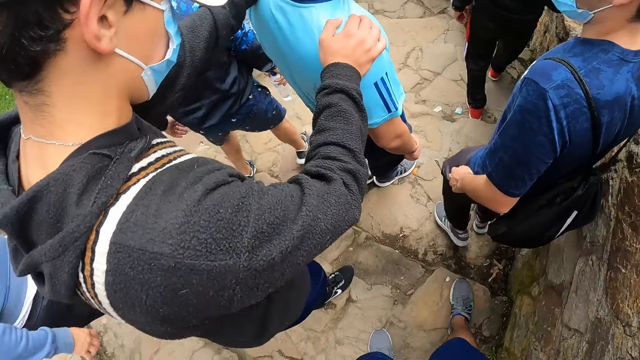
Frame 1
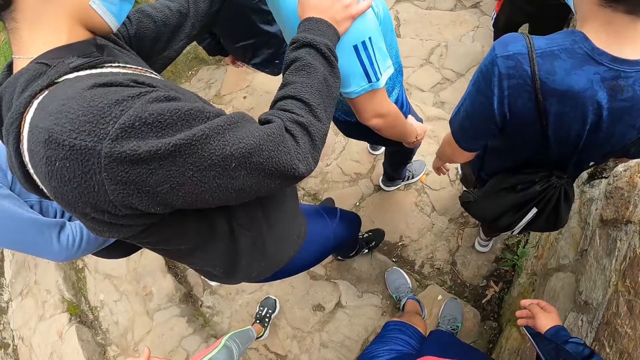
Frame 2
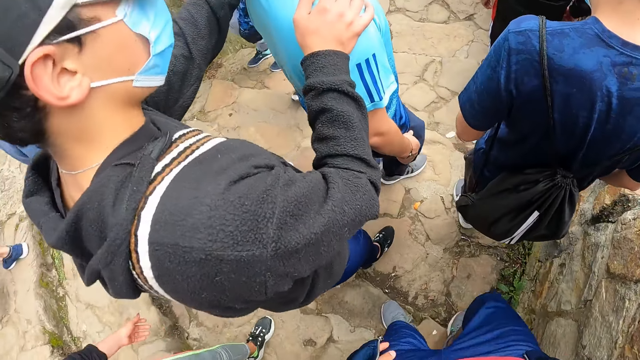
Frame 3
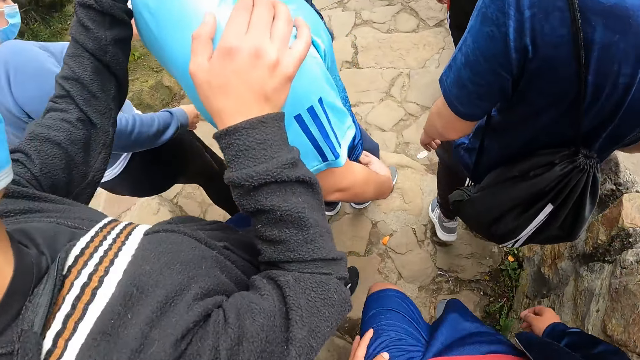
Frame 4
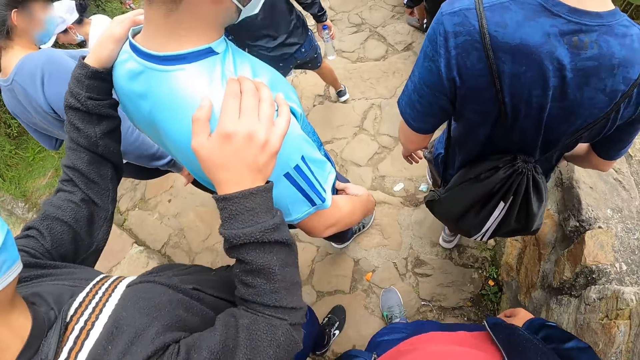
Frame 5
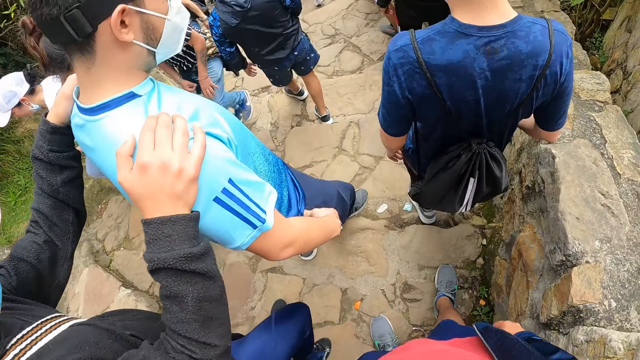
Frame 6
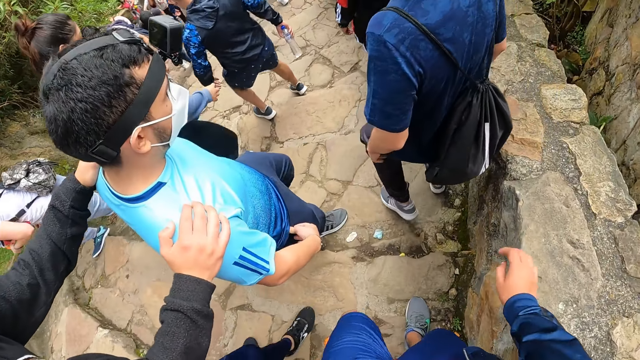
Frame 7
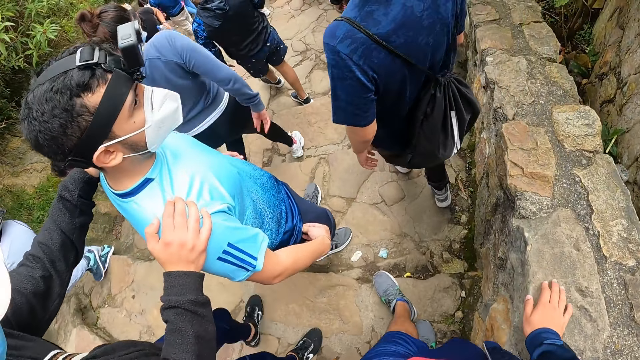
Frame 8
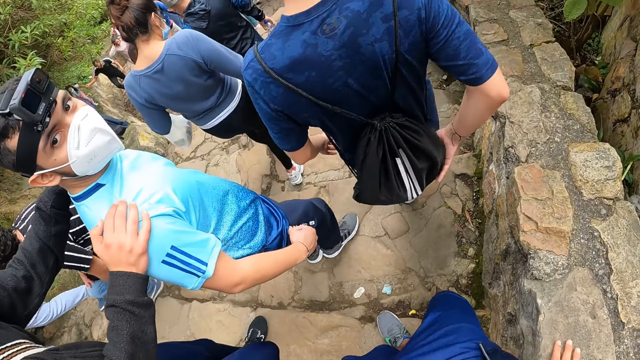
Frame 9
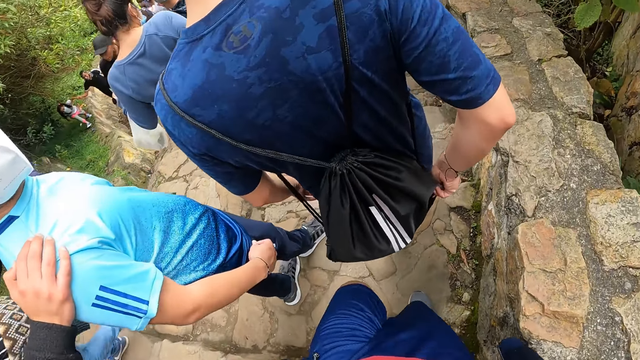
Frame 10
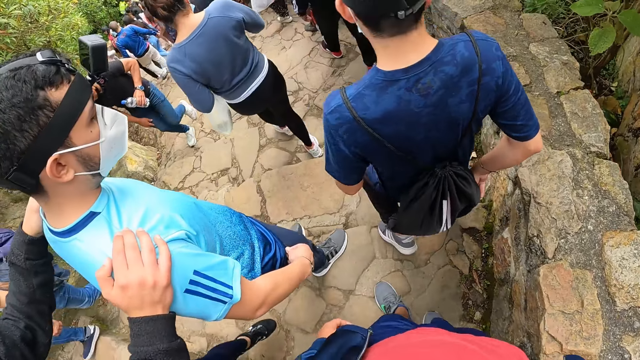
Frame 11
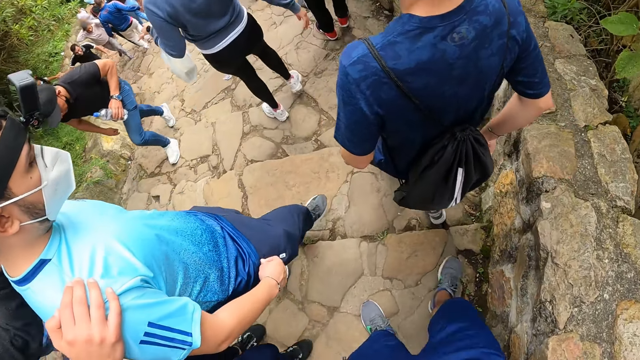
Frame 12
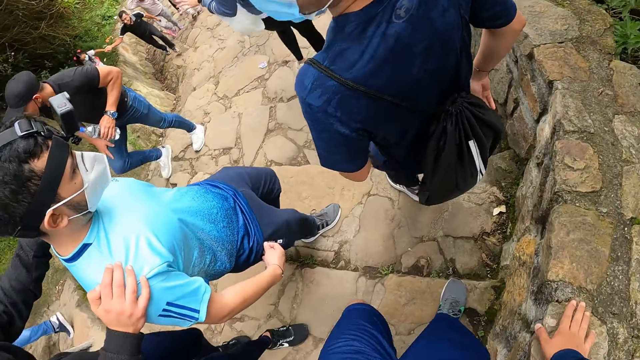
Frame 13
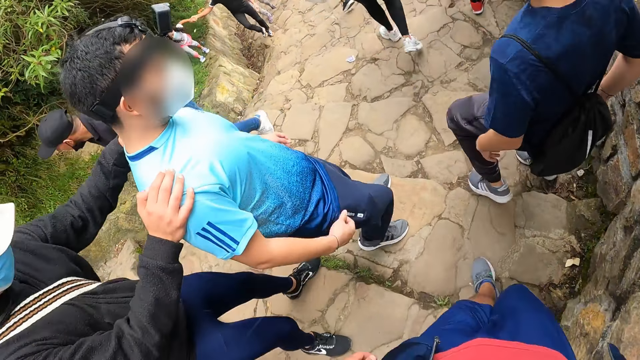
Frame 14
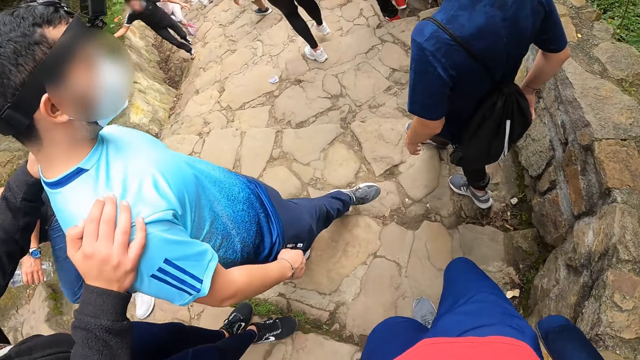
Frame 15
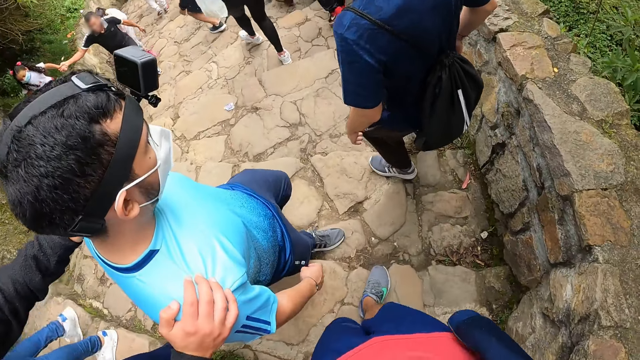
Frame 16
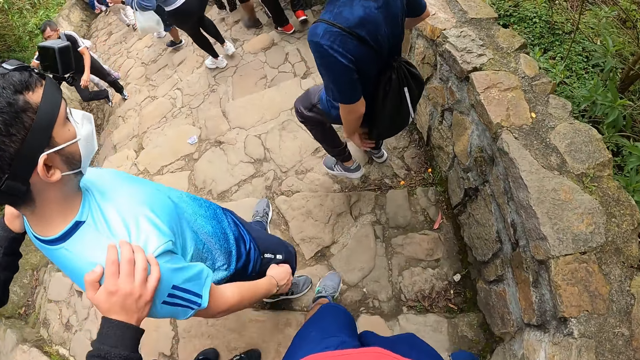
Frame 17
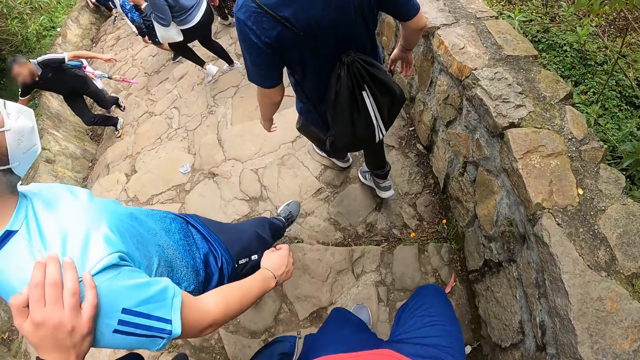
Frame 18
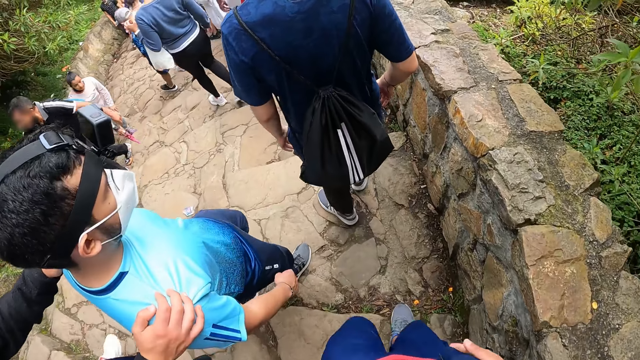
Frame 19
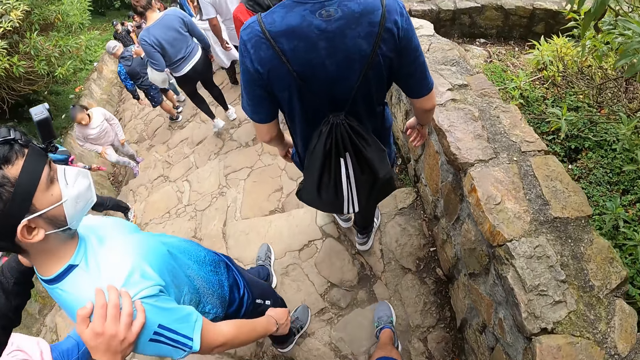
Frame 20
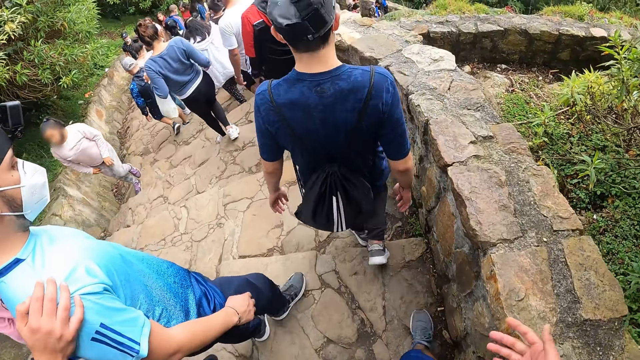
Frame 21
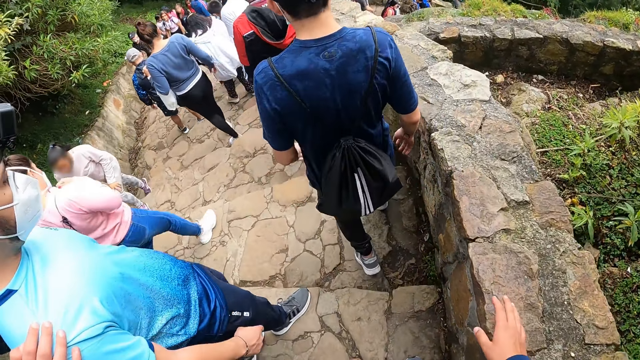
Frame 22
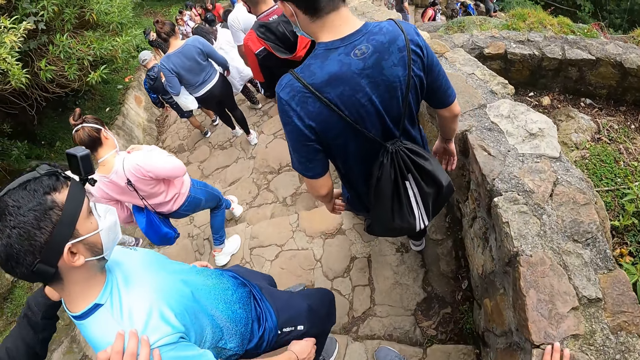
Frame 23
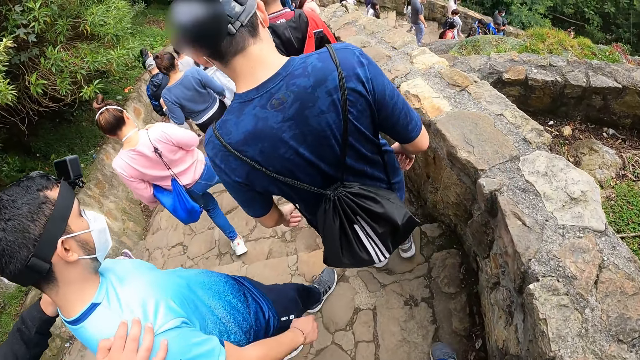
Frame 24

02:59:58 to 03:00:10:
A man looks at the camera wearer. The camera wearer walks down the hill.

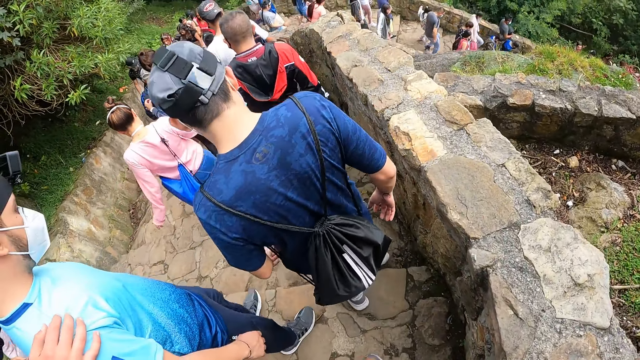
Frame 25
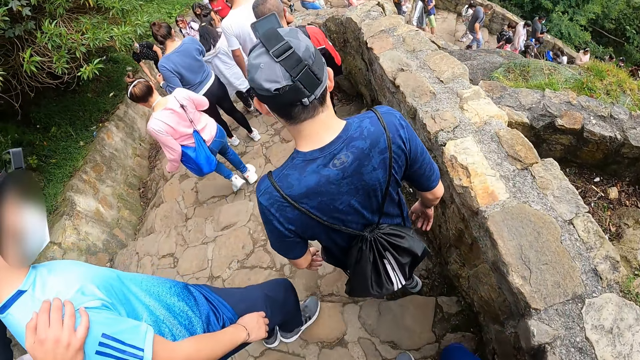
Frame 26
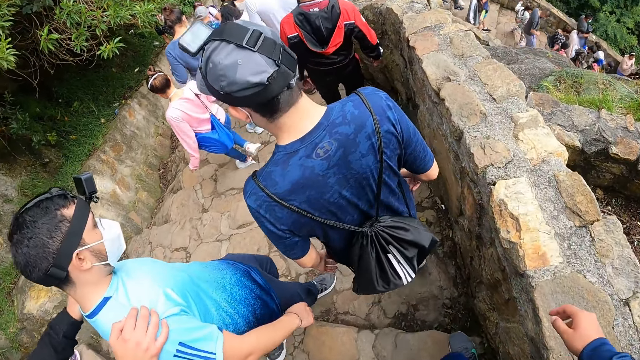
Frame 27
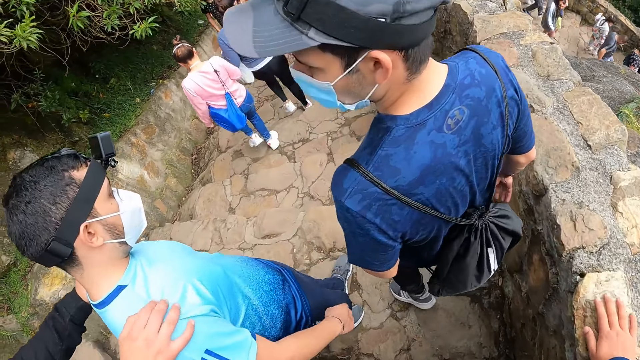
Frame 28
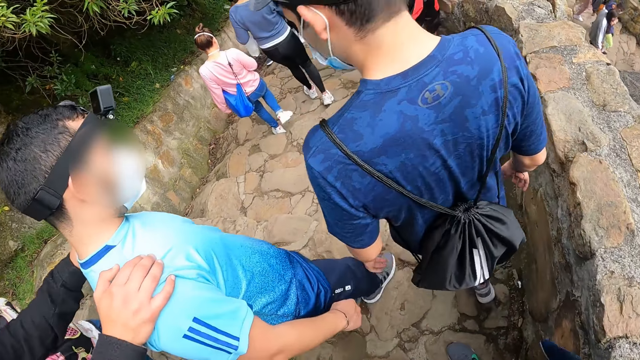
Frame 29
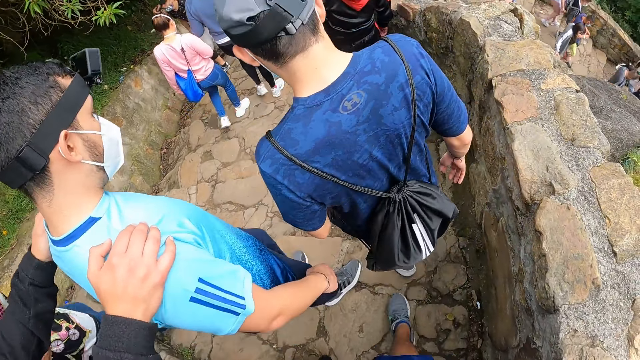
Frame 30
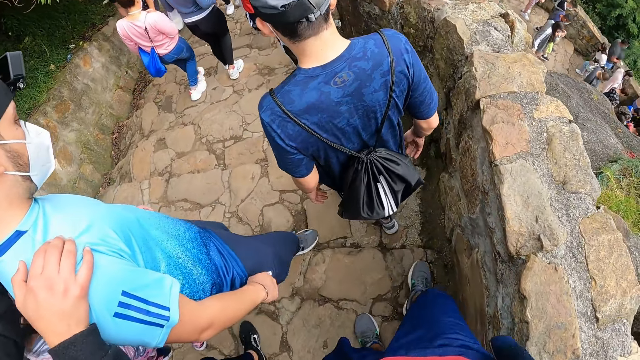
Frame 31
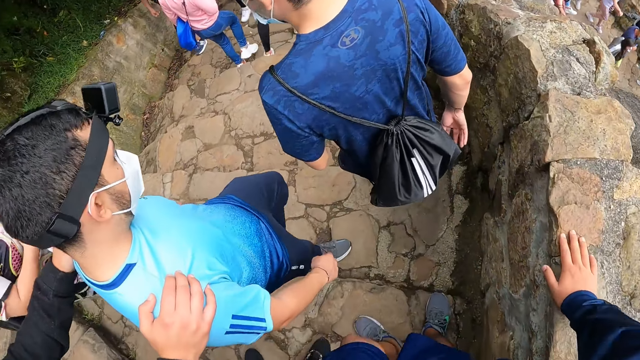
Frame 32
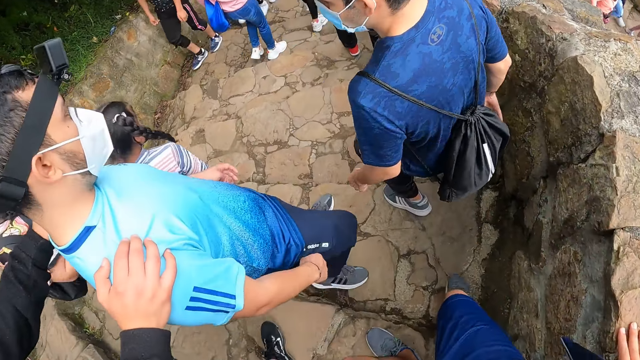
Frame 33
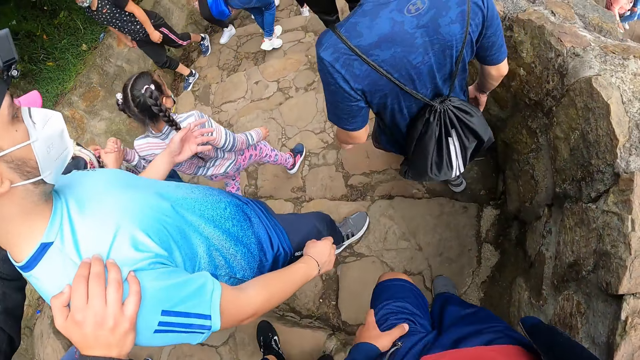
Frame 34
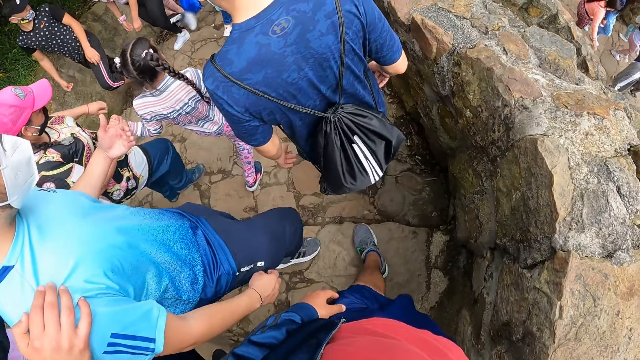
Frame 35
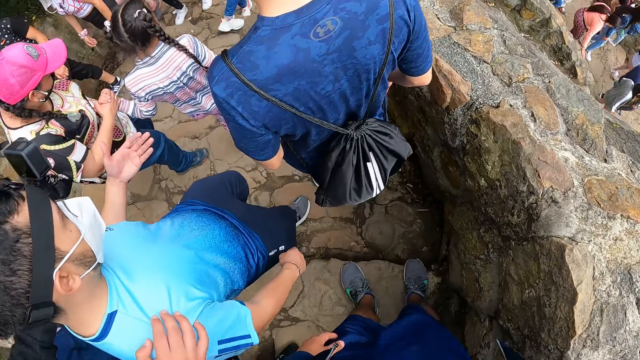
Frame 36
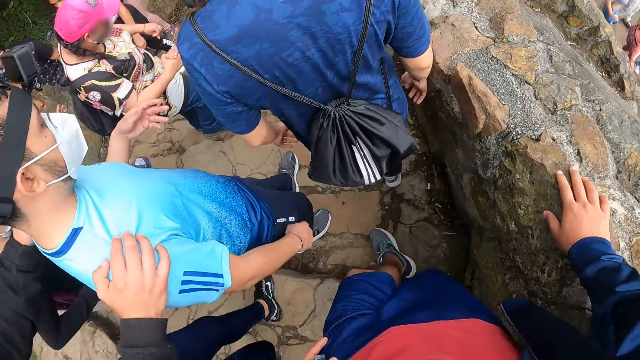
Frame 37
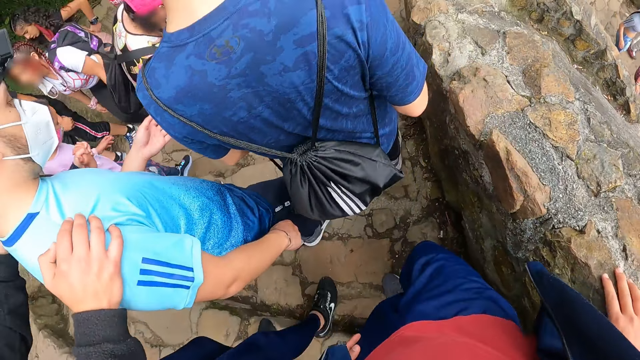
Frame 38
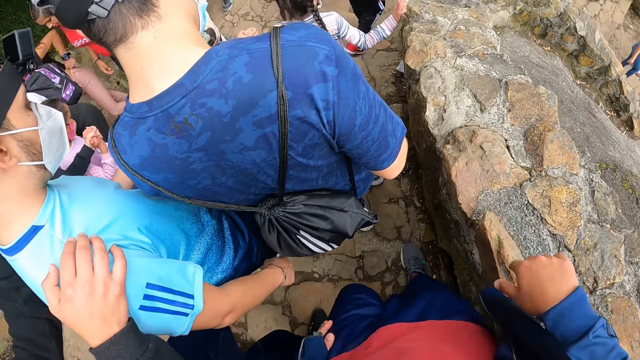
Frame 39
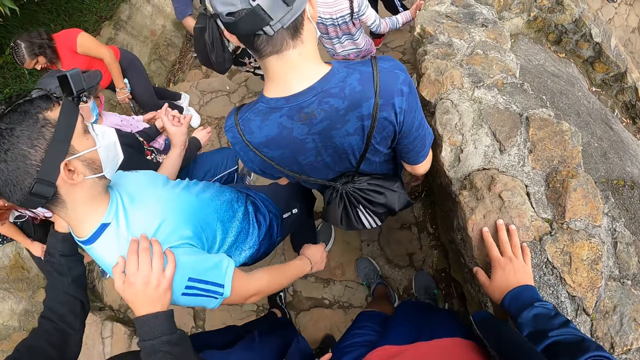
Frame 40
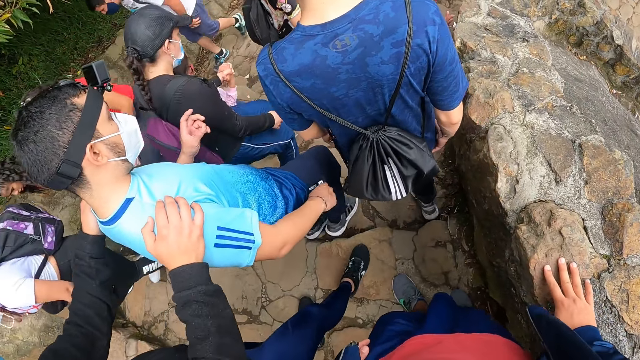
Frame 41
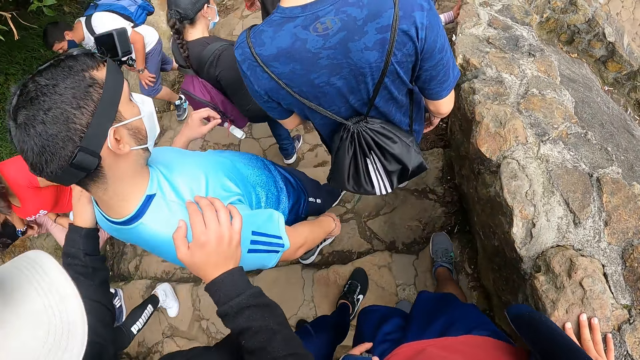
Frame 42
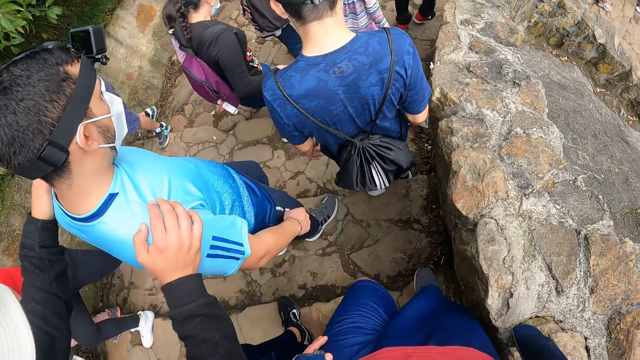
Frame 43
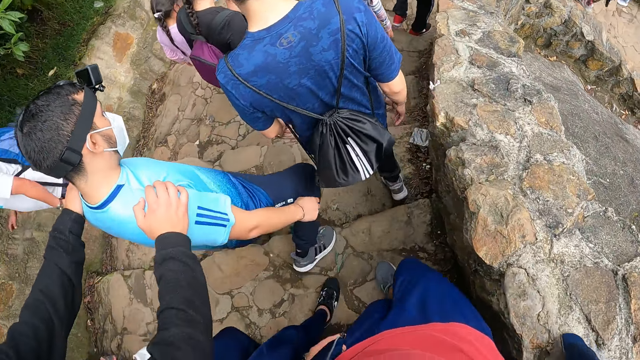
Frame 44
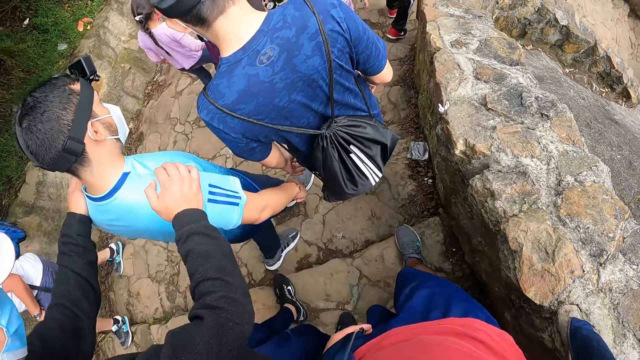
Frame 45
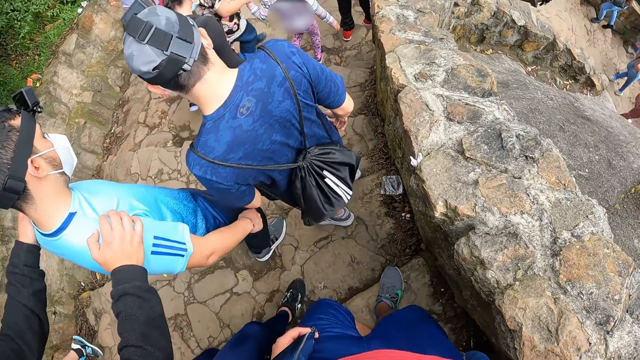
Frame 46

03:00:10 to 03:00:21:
The camera wearer places his right hand on the wall. He touches the short fence with his right hand. He touches the short fence again.
